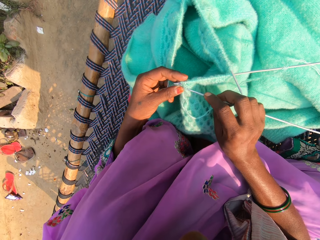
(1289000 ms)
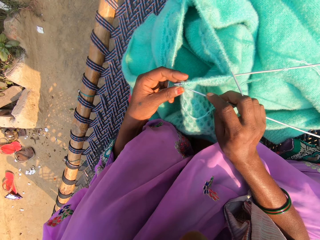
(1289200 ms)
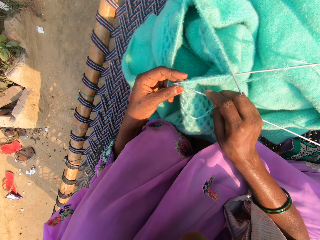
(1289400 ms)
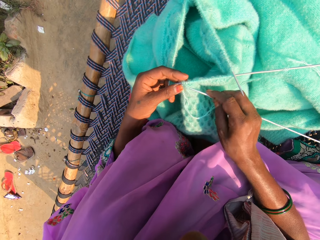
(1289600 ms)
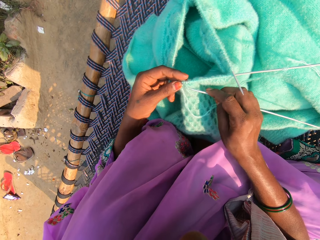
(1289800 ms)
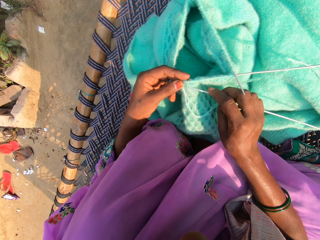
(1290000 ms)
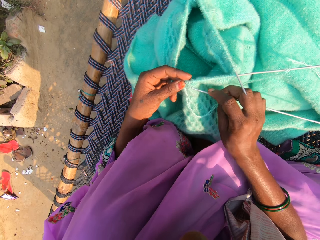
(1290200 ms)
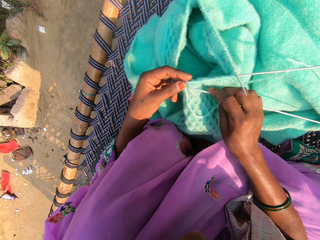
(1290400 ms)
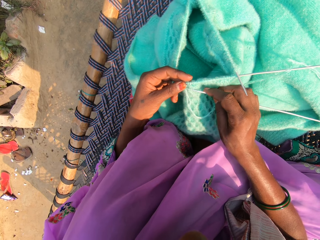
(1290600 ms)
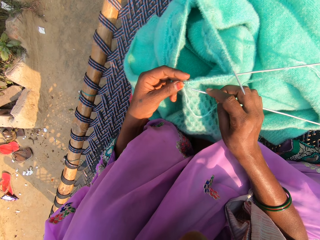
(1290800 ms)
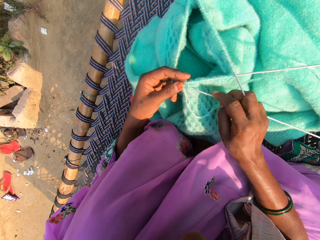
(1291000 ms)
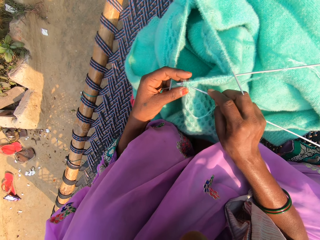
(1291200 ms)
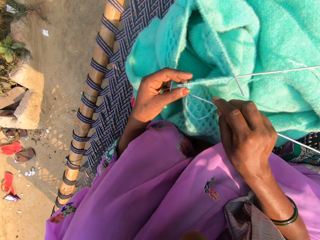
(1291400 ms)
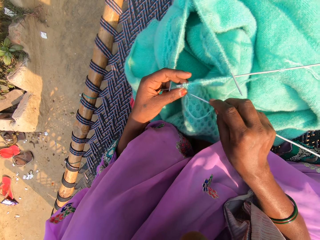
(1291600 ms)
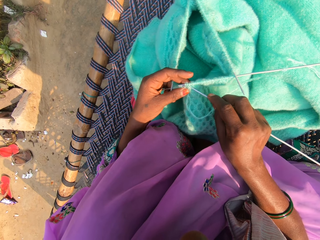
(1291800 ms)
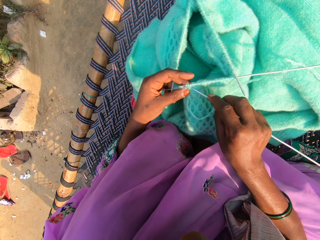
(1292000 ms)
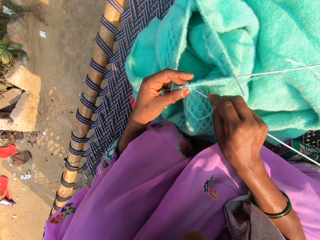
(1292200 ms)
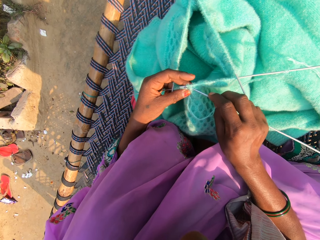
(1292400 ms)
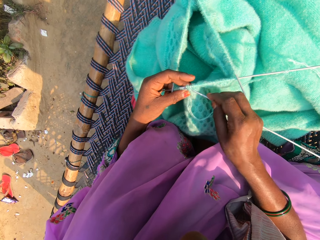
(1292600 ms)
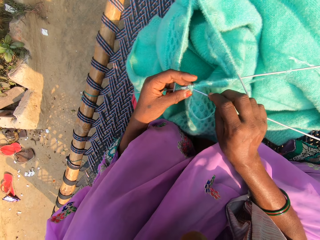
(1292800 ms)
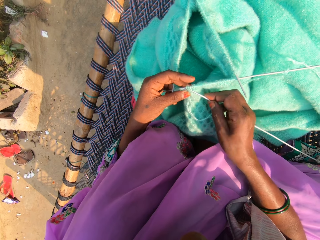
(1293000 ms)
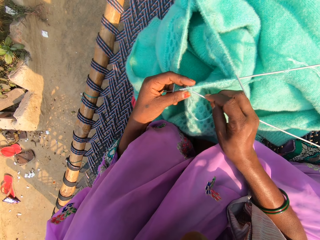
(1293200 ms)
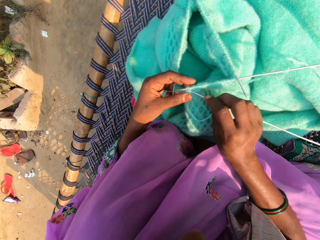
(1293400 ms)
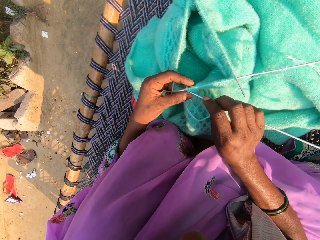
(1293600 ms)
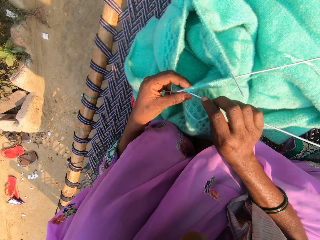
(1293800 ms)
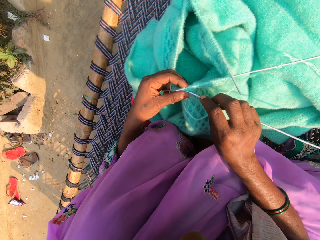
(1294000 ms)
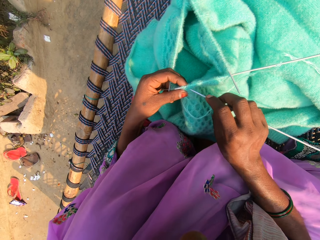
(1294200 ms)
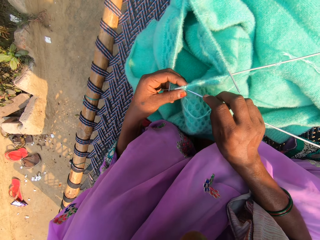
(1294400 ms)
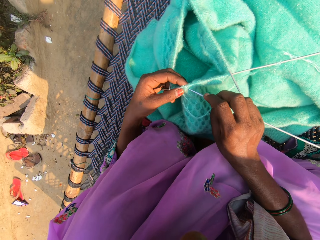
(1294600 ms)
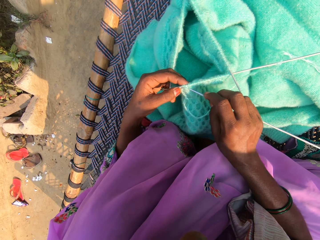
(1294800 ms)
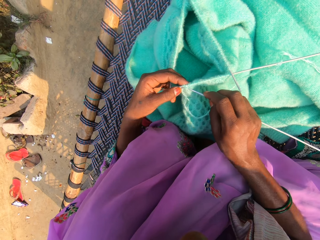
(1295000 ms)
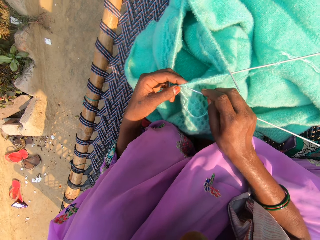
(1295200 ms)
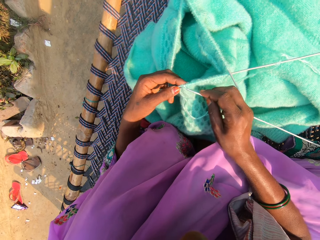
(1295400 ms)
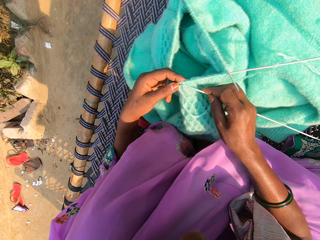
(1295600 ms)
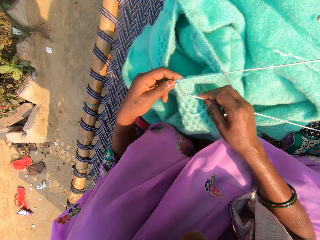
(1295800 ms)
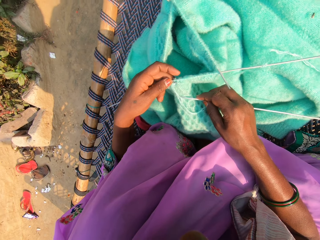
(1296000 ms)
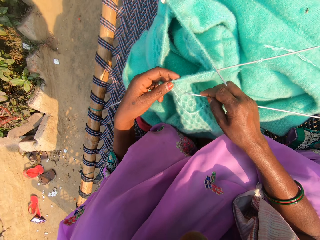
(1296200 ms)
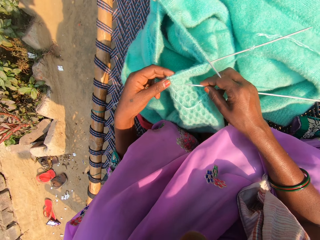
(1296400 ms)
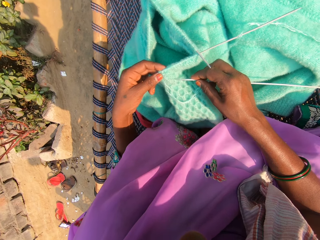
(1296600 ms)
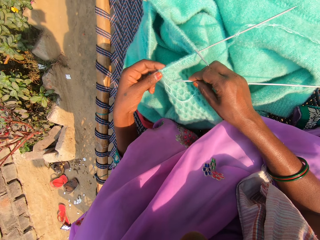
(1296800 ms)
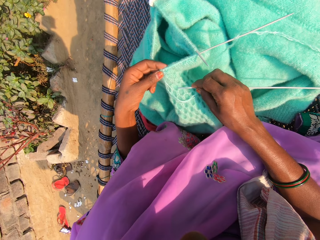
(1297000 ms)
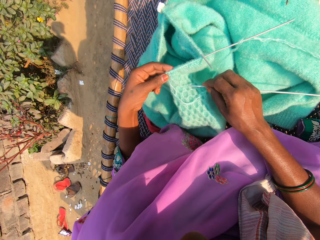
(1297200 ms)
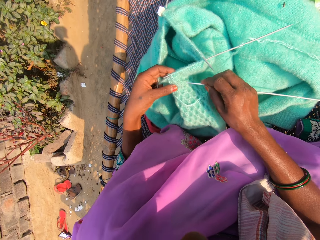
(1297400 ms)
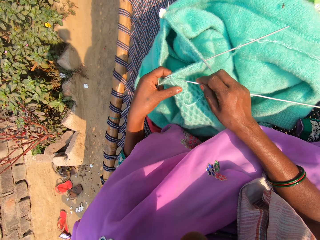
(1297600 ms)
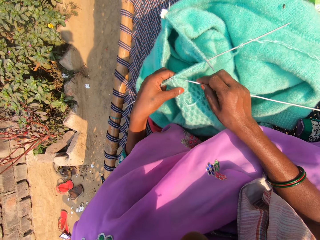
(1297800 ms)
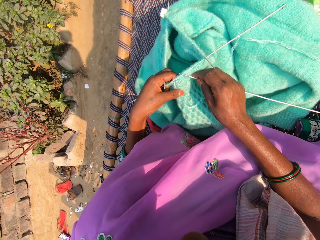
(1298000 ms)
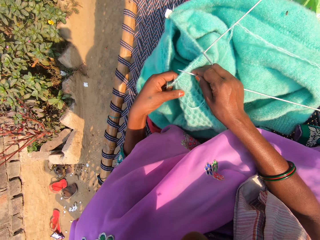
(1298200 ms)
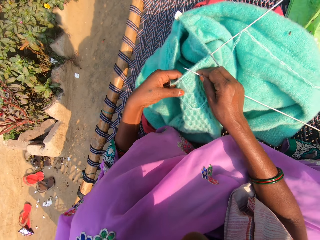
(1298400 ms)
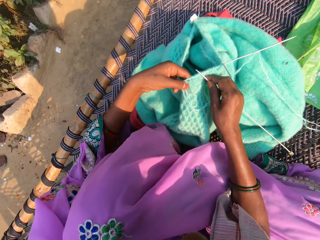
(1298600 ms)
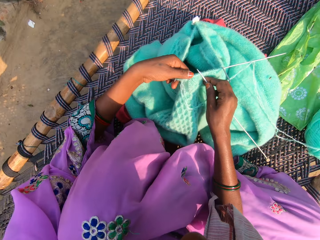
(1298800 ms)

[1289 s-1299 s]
The camera wearer pierces a cloth using a needle. They pierce the cloth using the needle again.

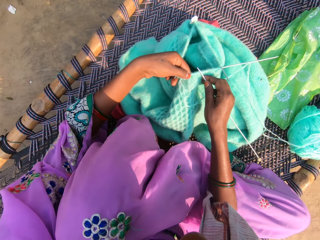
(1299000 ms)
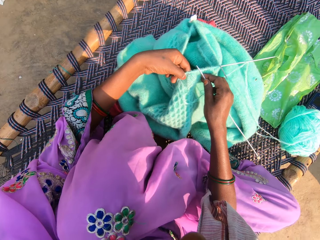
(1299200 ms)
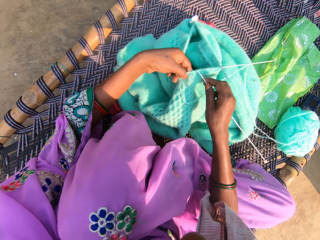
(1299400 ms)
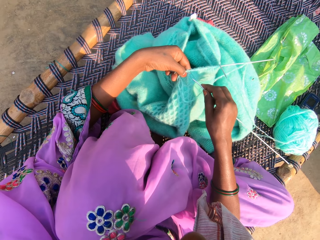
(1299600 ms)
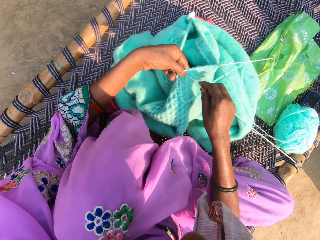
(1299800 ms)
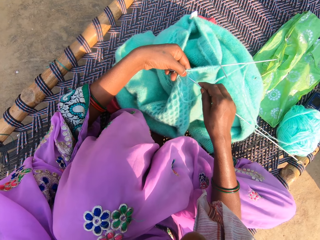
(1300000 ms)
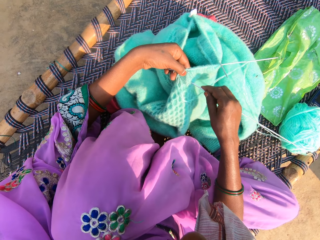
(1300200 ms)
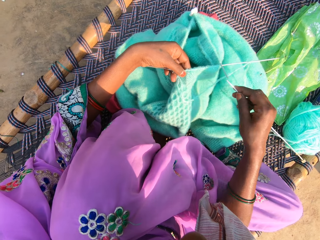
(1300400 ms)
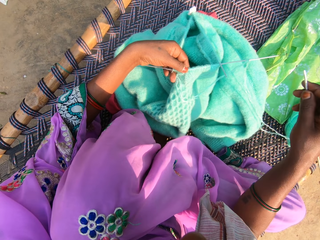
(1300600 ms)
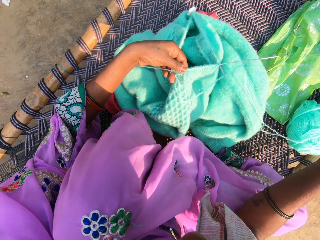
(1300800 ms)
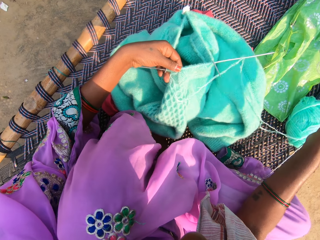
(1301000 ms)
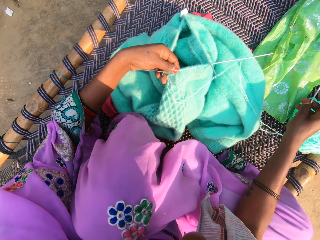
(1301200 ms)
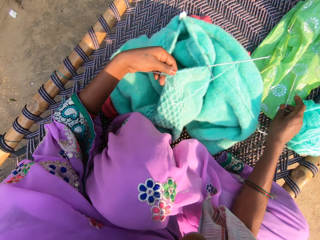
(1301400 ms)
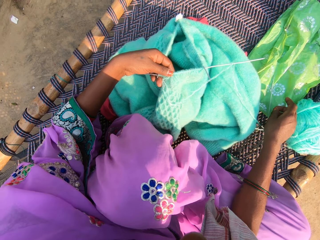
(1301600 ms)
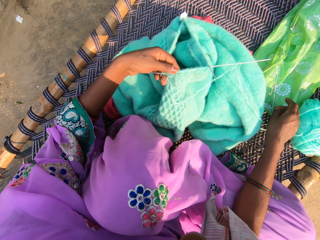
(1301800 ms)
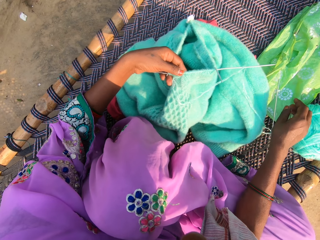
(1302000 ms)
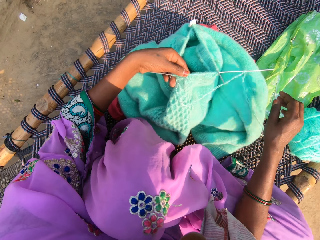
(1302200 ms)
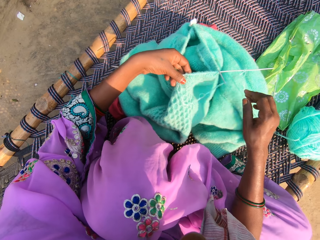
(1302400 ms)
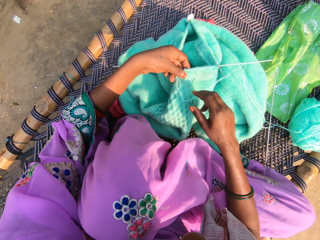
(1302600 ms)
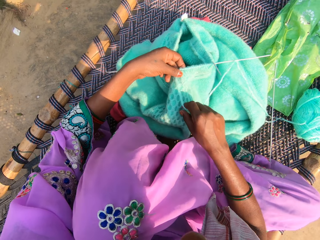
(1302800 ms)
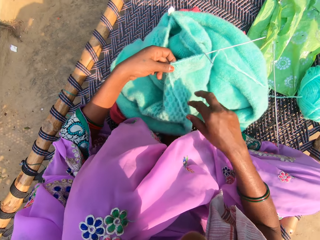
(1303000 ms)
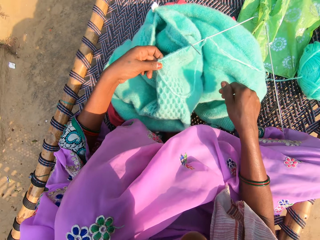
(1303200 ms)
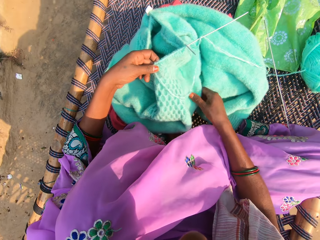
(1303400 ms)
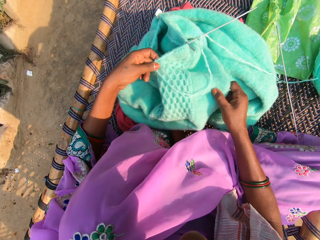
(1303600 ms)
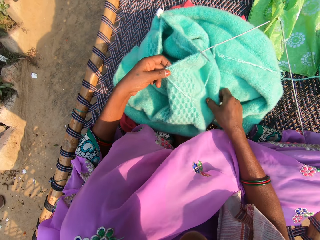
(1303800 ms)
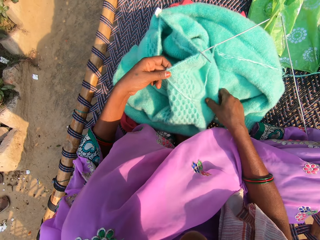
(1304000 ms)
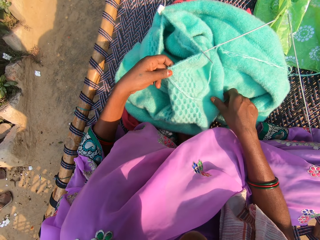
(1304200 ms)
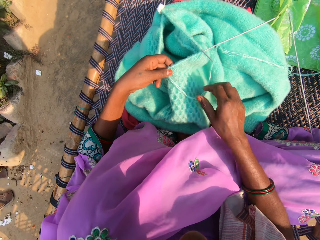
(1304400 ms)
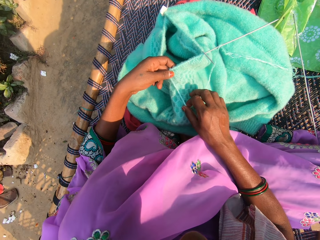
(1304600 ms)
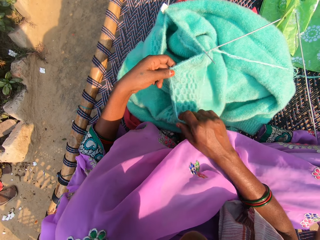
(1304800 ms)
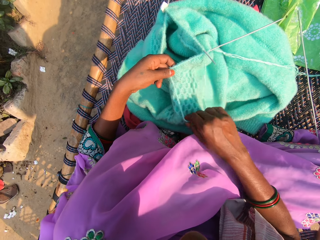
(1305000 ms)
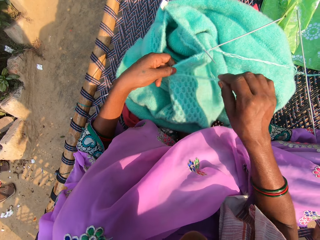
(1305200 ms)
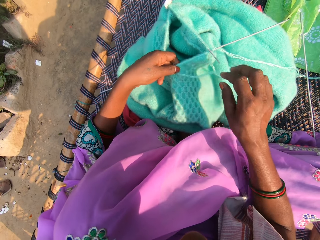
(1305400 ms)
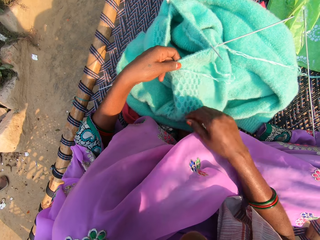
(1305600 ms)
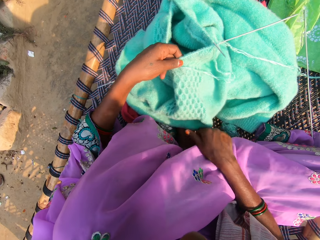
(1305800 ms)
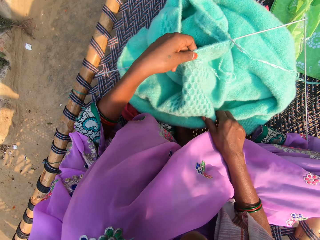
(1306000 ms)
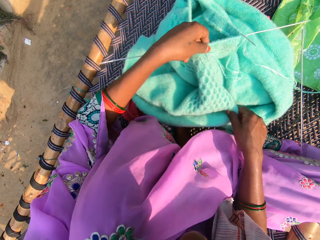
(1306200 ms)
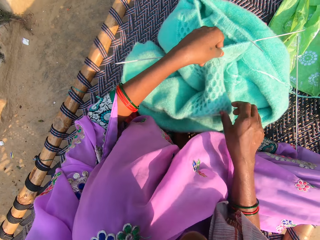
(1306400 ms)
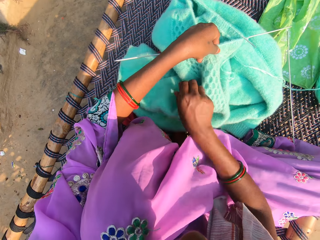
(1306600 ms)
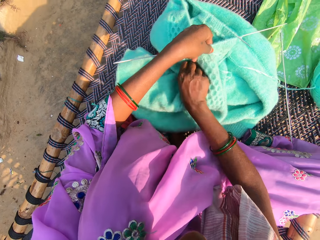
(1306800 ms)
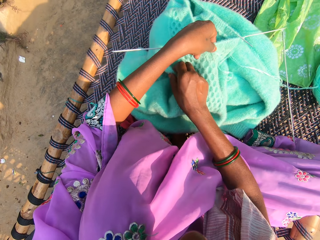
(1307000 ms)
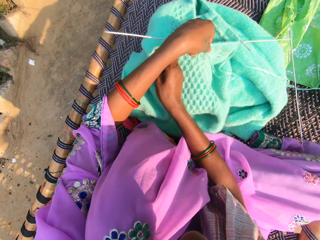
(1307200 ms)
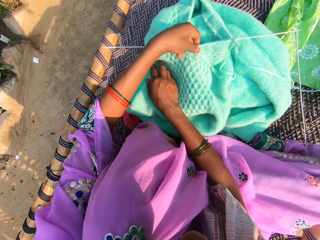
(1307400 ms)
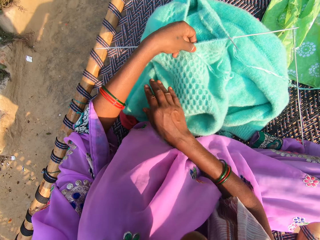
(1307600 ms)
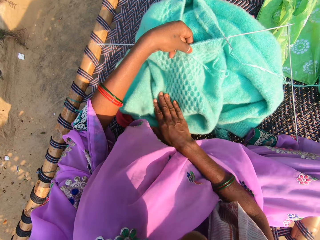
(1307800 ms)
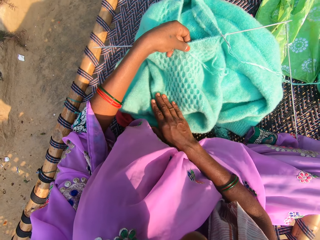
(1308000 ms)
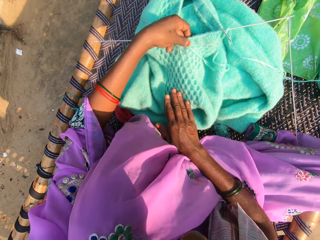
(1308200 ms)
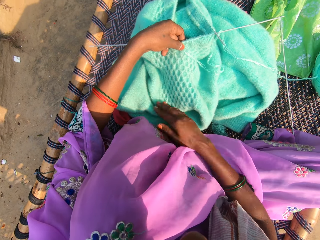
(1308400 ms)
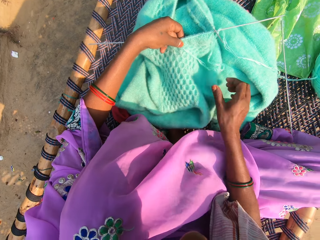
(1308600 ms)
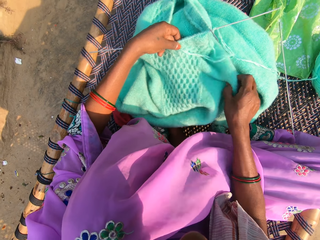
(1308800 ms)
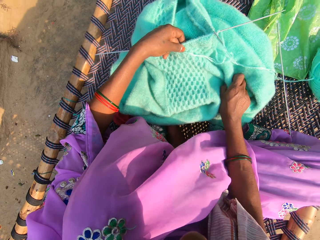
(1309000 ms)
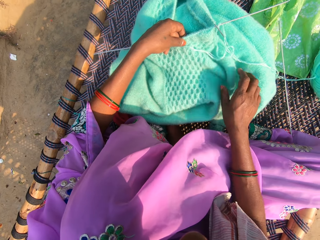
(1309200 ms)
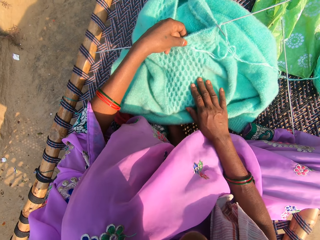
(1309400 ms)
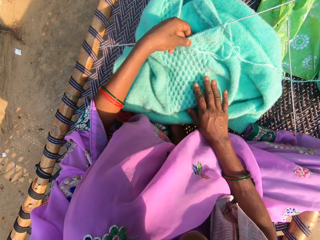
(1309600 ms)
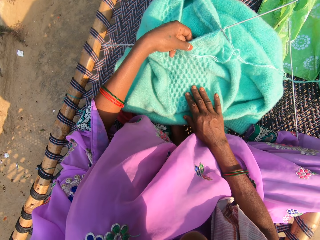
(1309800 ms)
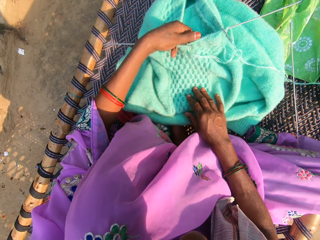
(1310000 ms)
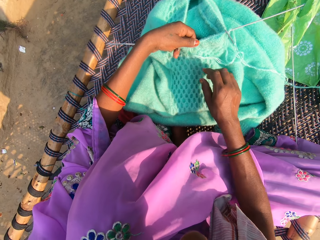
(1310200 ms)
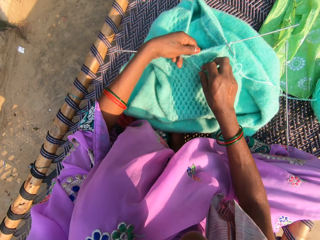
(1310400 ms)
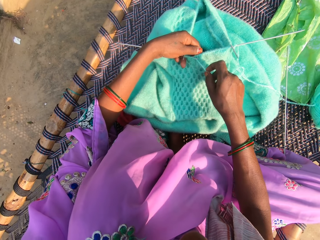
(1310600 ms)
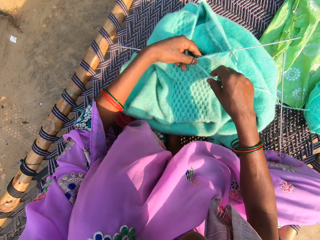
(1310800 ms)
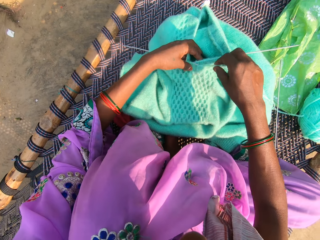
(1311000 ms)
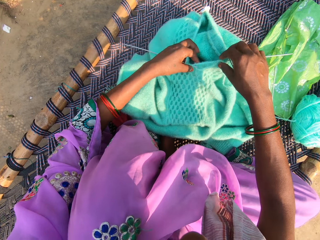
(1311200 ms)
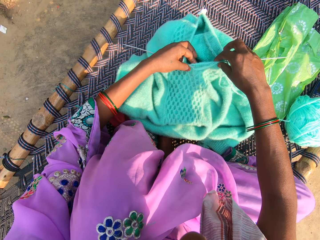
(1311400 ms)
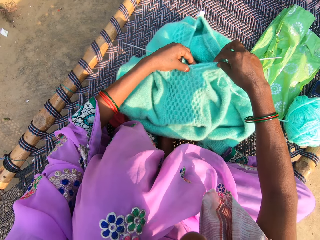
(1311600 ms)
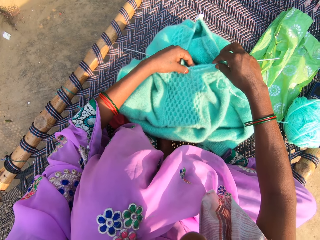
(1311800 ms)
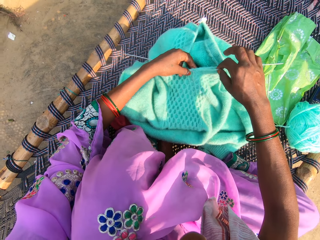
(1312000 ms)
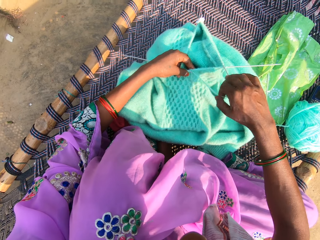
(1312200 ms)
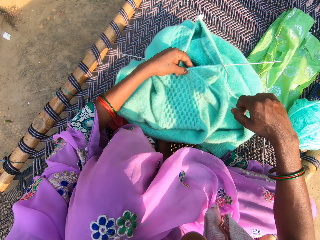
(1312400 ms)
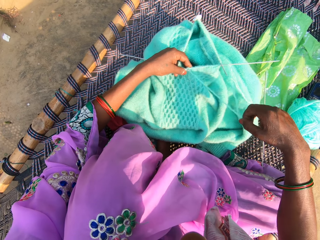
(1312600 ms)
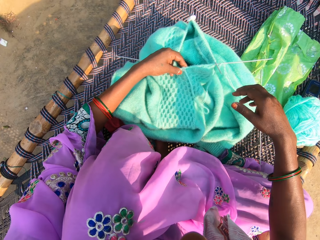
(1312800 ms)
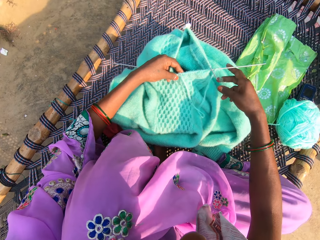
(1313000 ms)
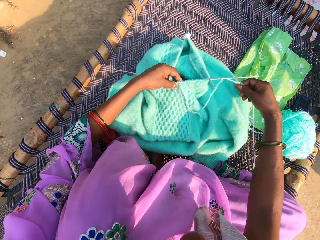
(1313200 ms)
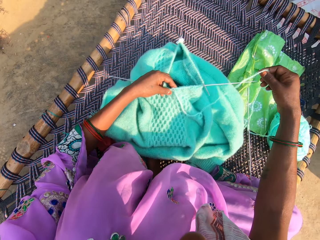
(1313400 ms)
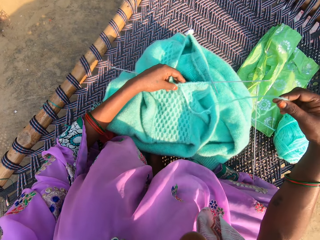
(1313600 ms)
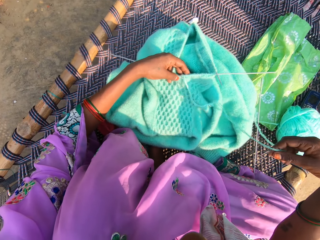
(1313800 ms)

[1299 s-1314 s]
The camera wearer drops a knitting pin on a piece of cloth with her right hand. She adjusts the yarn with her right hand. She pulls the thread. She adjusts the fabric on the woven cot with her right hand. She pulls the cloth. She adjusts the yarn with her right hand. She pulls the thread. She adjusts the fabric on the woven cot with her right hand. She pulls the cloth. She pulls the cloth again. She presses the cloth. She presses the cloth again. She pulls the cloth. She untangles the yarn with her right hand. She presses the cloth. She holds the thread. She pulls the thread.
